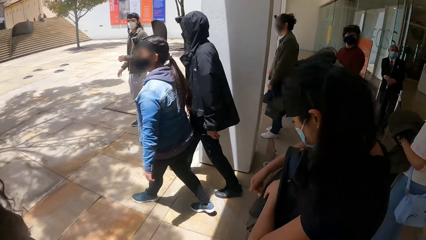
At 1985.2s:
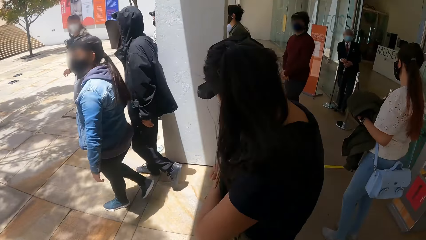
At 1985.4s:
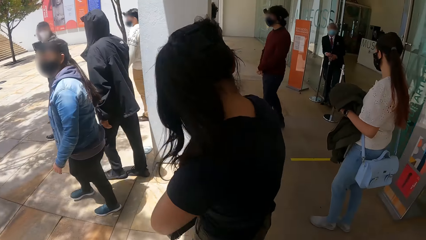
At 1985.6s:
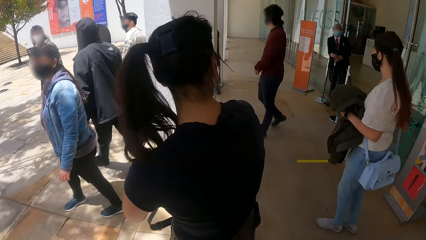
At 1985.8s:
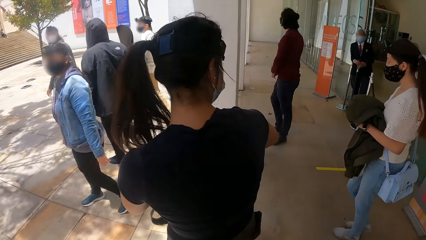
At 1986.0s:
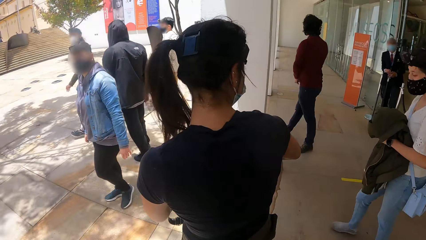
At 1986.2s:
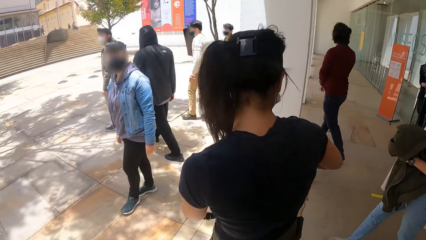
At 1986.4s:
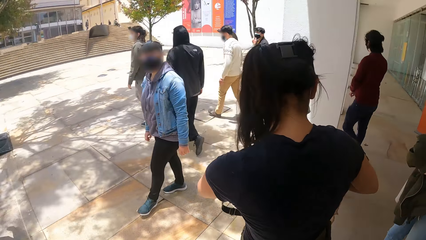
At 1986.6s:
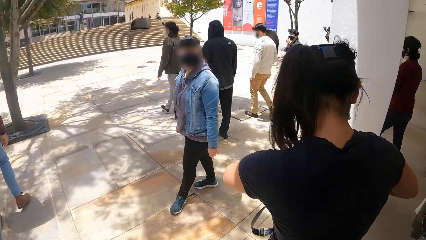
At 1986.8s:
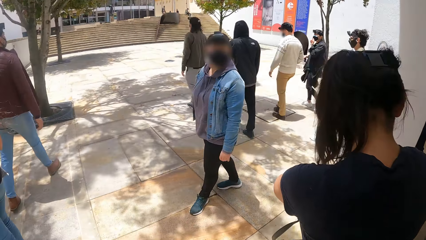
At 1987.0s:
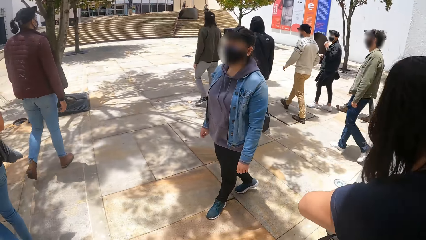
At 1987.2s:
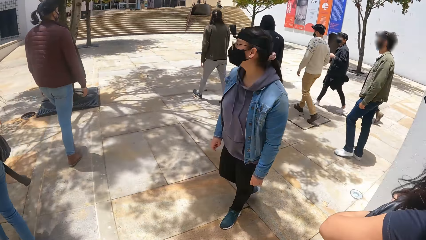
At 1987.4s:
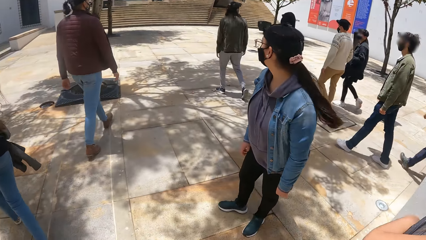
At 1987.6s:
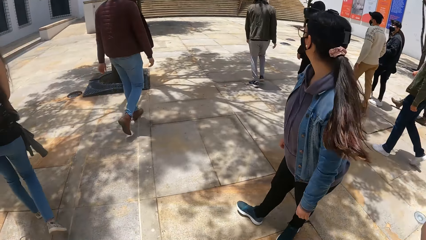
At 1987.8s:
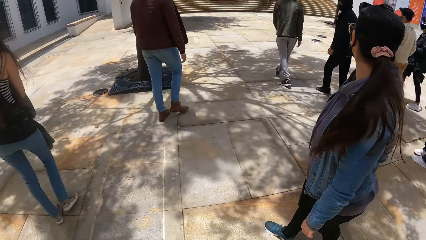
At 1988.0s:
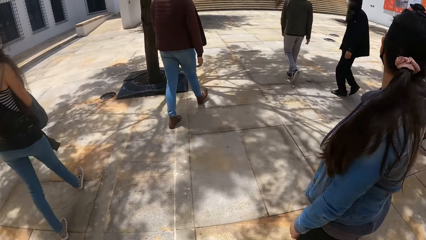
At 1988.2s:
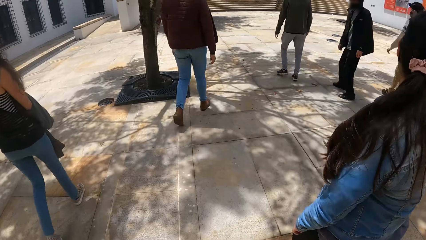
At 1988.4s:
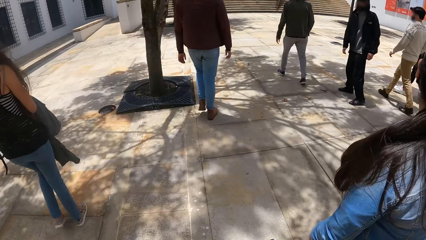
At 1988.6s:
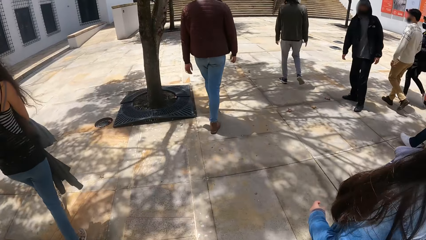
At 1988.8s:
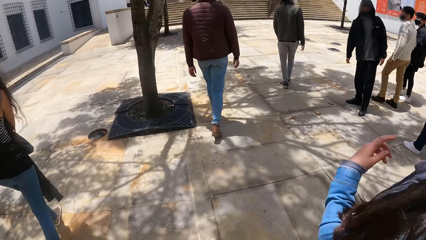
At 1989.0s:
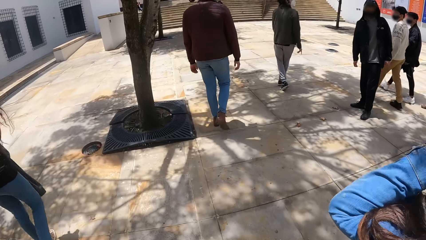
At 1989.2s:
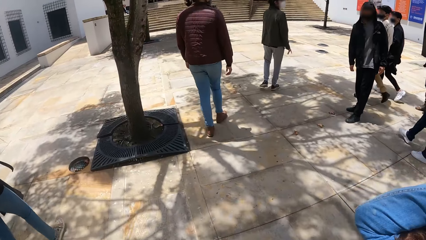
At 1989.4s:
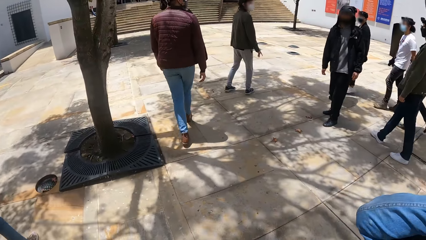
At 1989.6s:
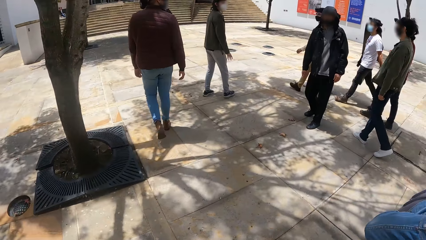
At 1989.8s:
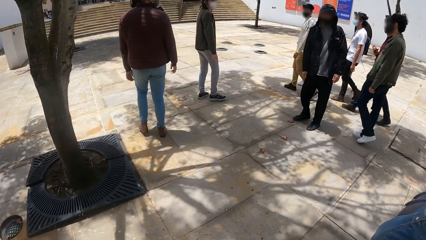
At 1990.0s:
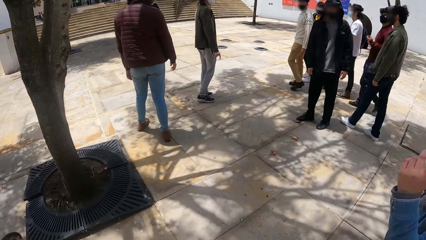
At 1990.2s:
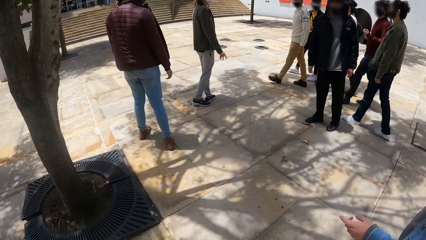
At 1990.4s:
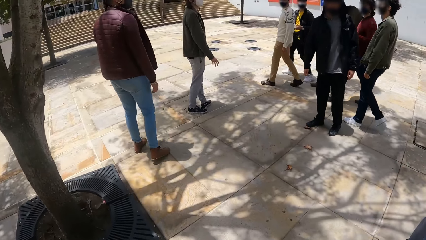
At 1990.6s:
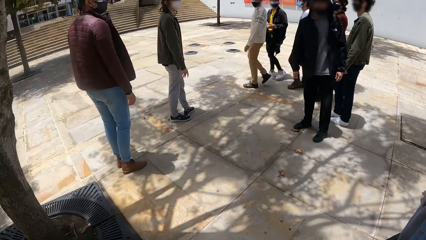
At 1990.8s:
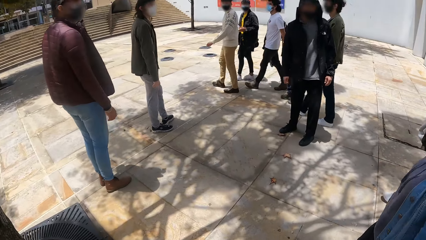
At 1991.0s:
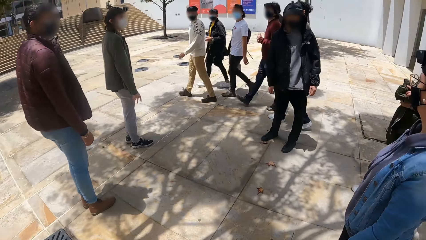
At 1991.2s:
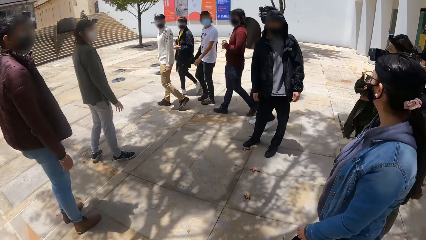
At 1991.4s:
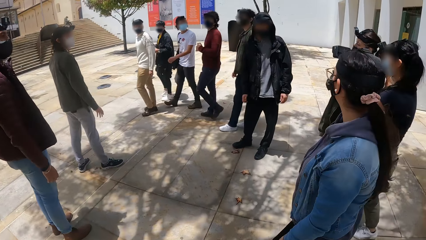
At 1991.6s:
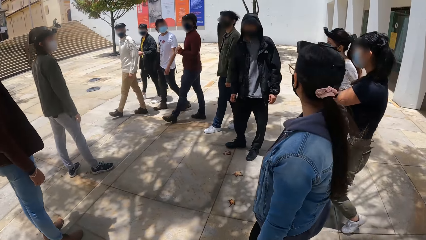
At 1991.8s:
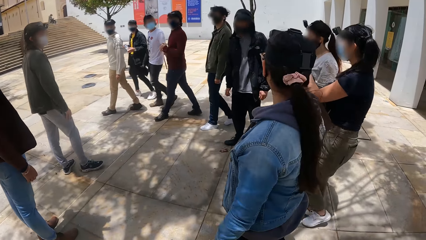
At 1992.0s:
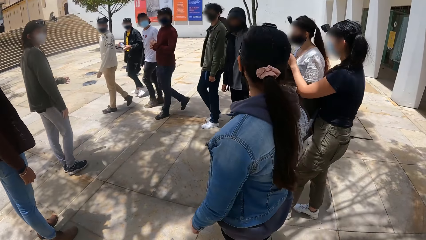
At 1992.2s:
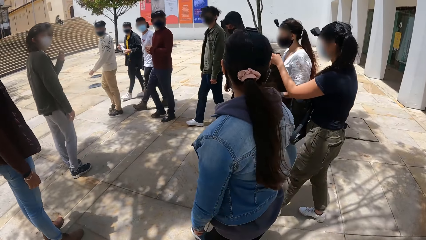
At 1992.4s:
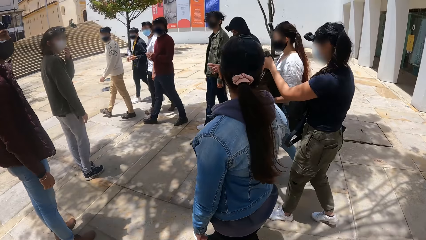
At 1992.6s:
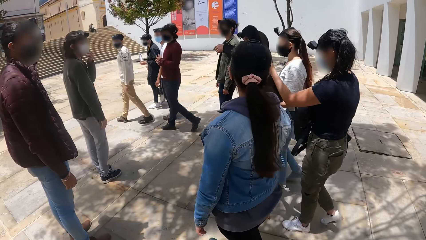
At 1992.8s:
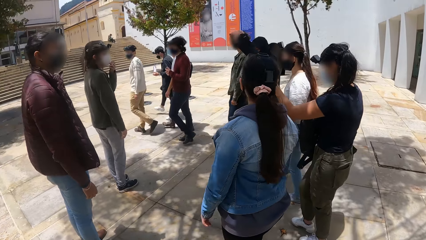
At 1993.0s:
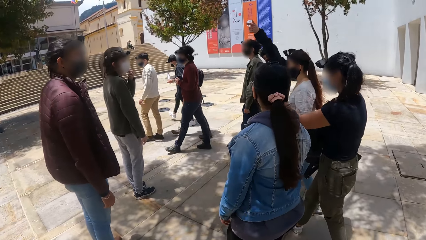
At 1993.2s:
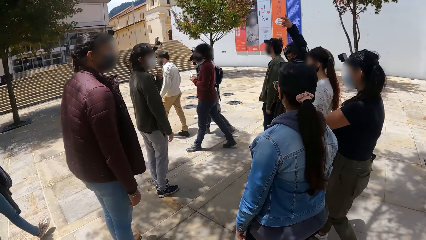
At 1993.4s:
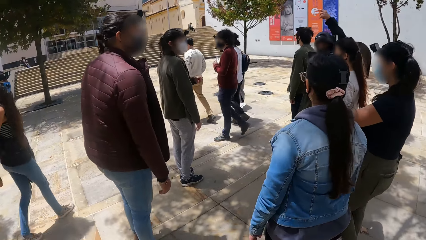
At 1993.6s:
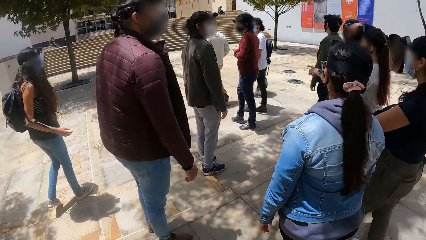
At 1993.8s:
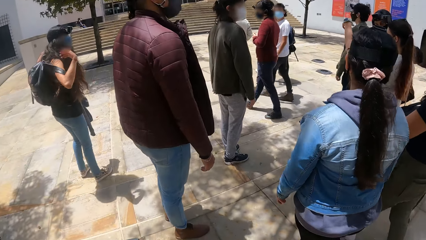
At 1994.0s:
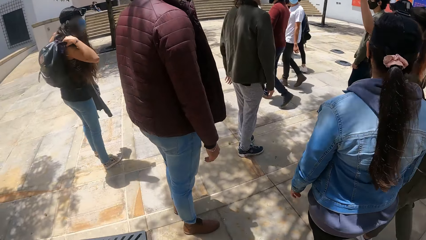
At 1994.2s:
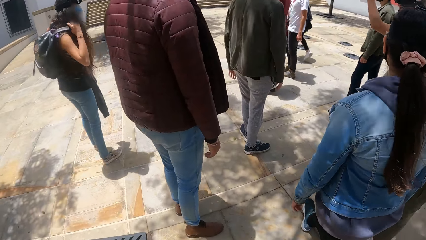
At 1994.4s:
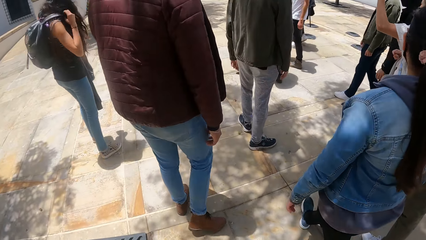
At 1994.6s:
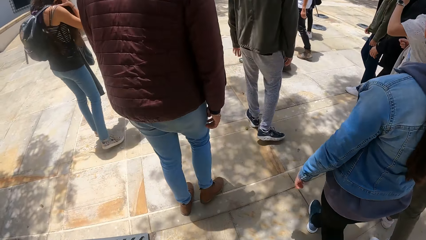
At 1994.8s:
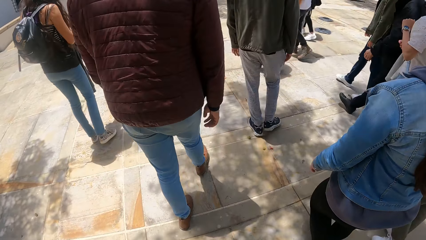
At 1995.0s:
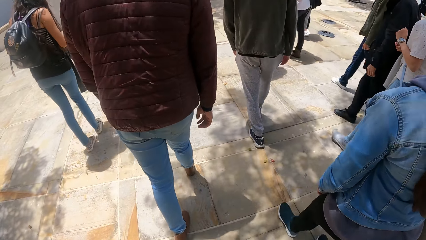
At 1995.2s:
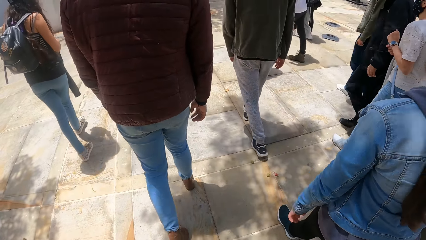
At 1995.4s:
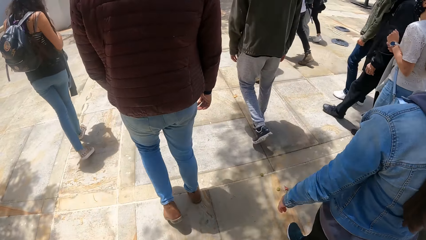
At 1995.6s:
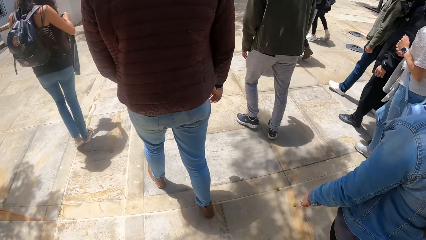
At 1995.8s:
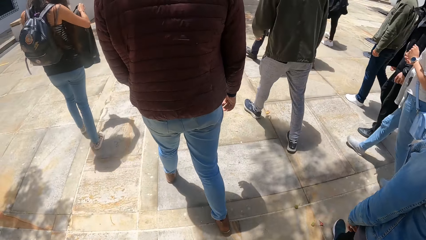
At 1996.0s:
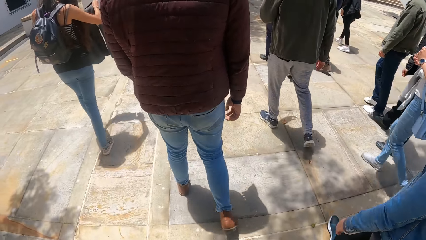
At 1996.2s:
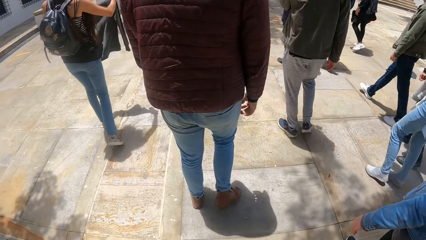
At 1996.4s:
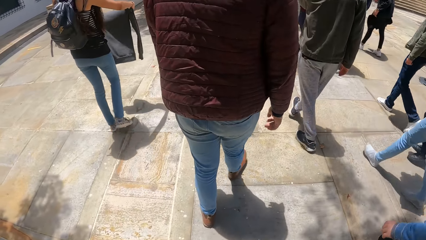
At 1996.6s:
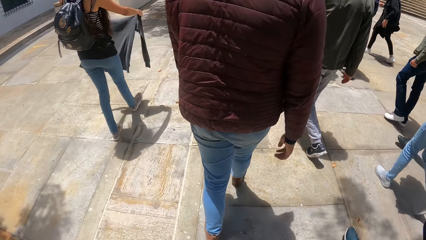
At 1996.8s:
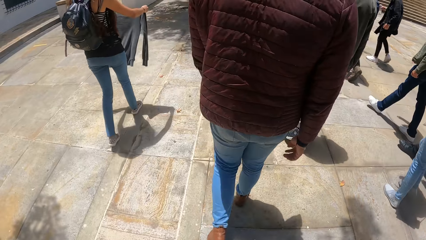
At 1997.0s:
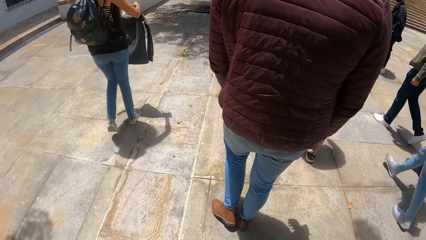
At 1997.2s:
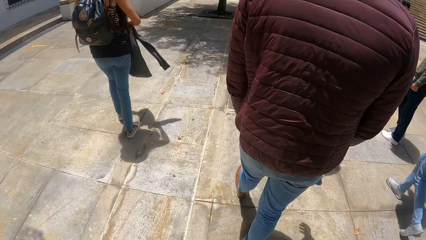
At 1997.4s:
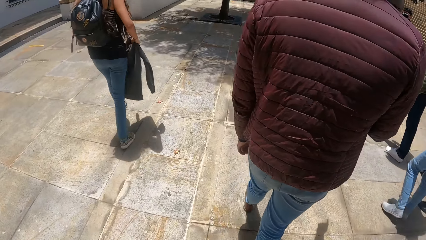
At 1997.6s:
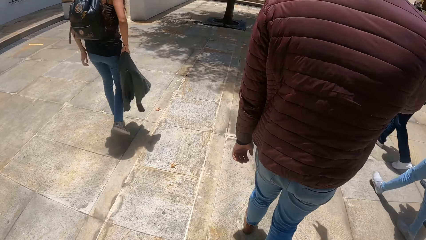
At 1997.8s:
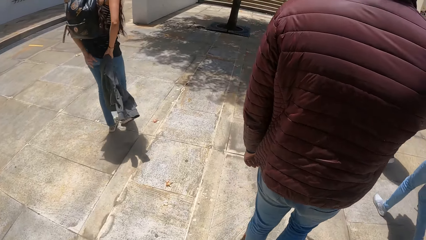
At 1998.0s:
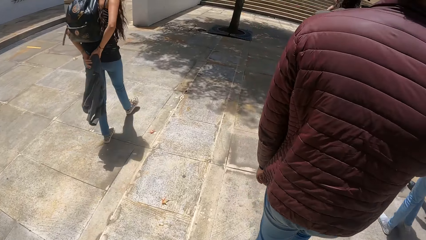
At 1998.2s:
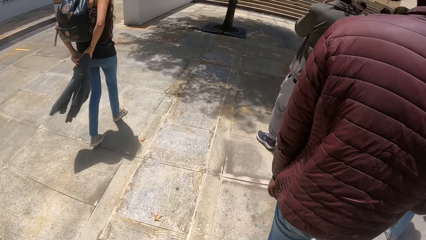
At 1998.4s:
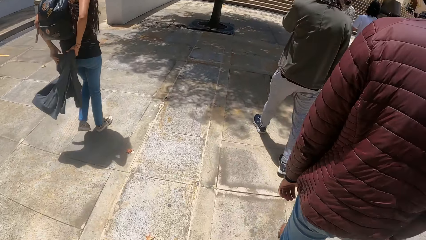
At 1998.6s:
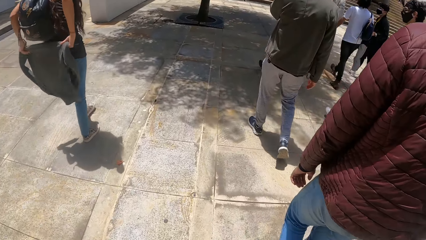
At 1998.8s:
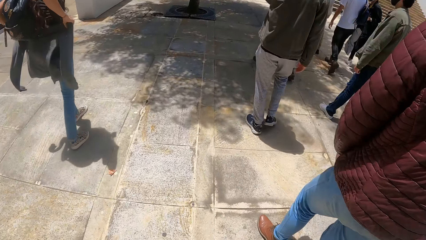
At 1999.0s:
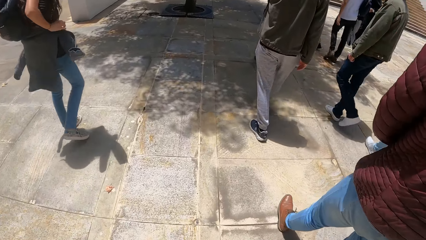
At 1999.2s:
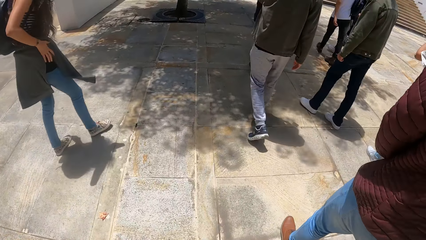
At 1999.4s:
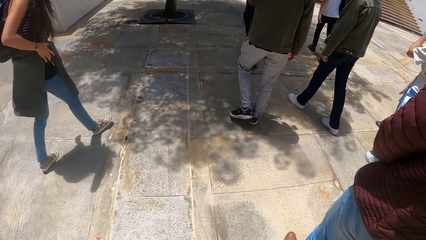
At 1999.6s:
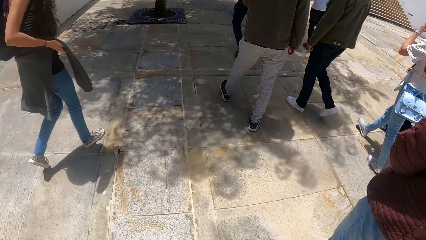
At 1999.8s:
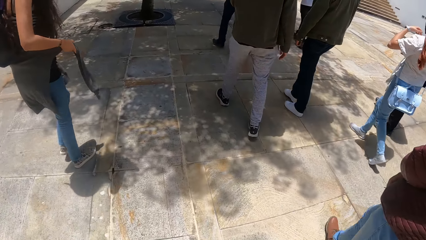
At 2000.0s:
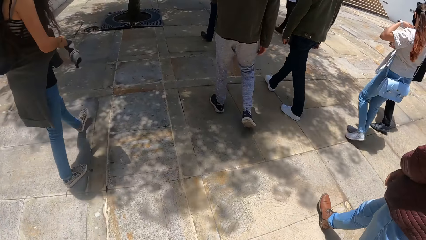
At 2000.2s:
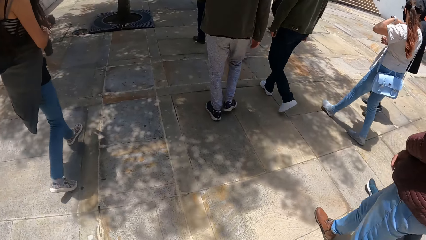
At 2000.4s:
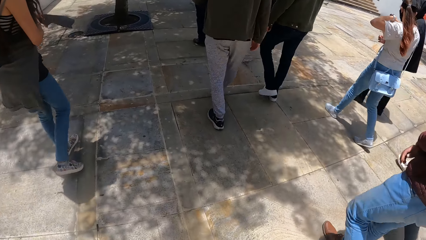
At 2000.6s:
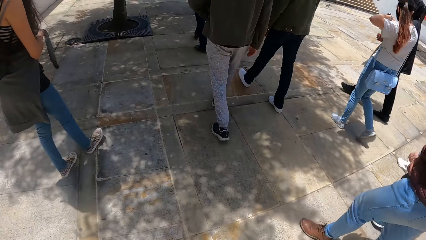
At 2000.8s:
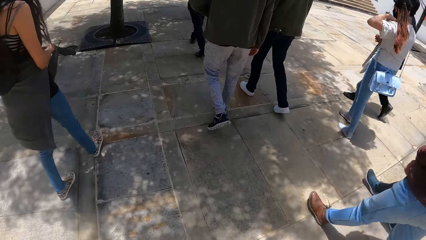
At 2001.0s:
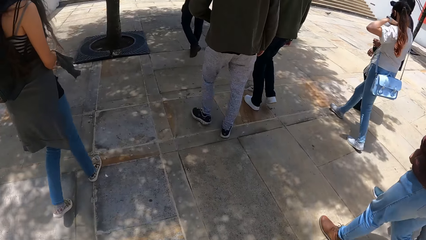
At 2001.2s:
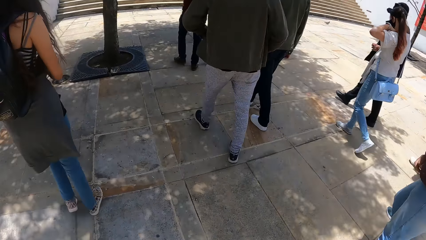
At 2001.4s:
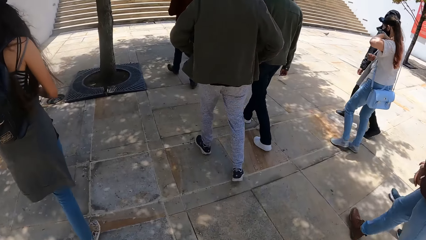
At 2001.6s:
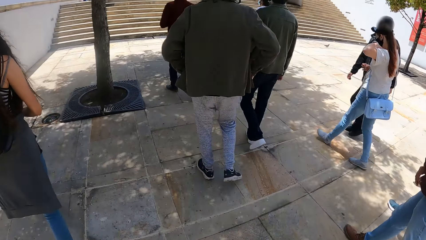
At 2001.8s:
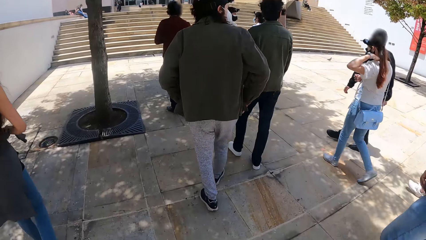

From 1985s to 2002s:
The camera wearer walks in the area. They look around. They walk.
